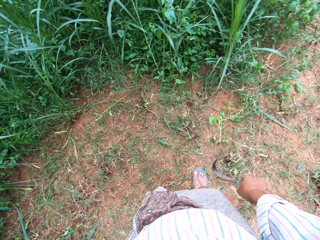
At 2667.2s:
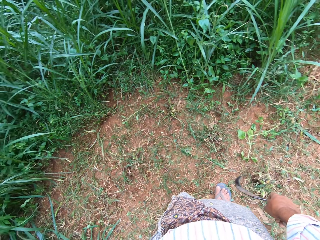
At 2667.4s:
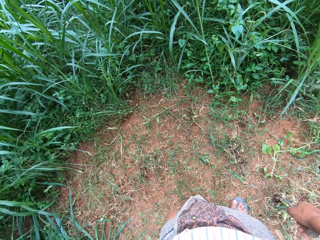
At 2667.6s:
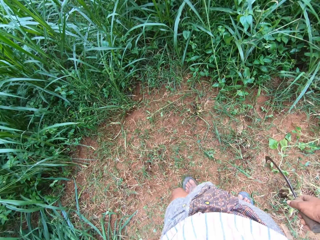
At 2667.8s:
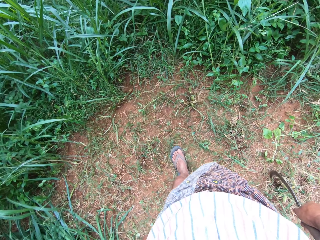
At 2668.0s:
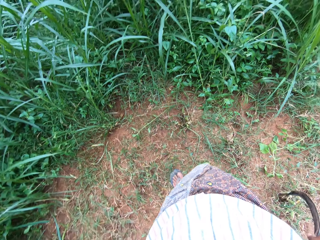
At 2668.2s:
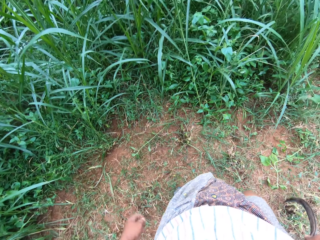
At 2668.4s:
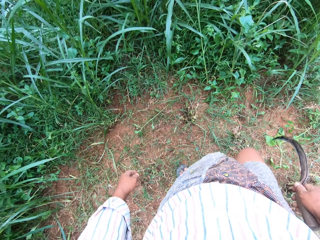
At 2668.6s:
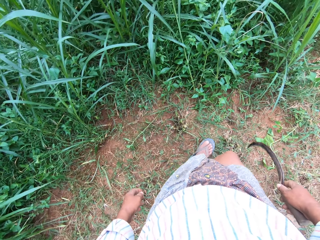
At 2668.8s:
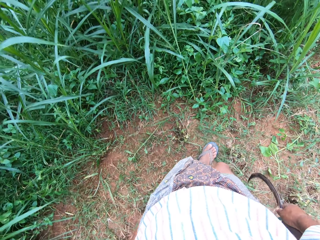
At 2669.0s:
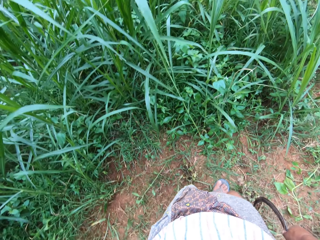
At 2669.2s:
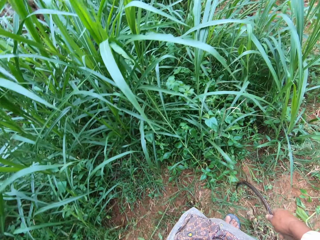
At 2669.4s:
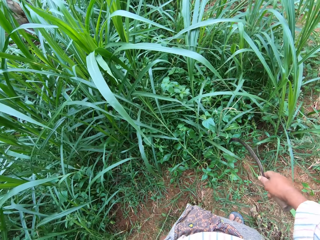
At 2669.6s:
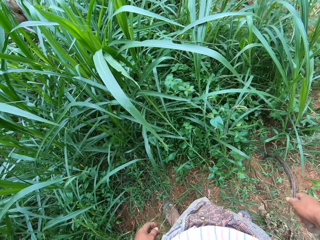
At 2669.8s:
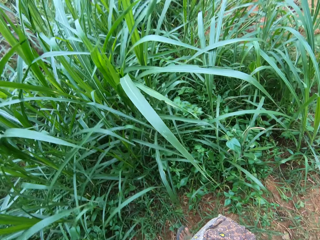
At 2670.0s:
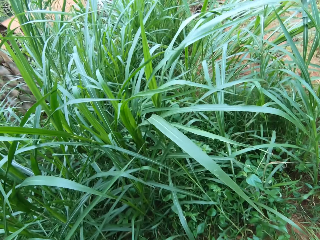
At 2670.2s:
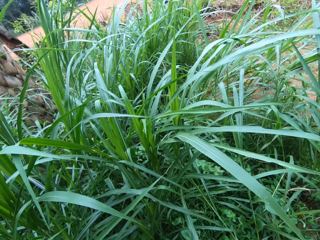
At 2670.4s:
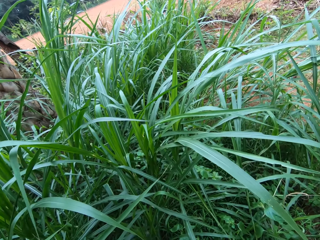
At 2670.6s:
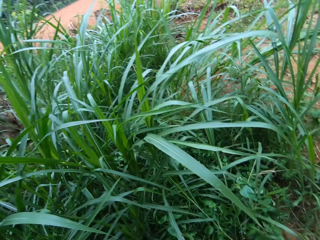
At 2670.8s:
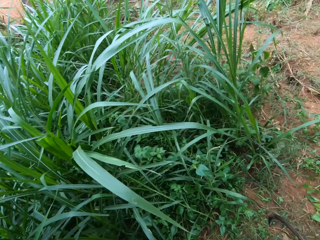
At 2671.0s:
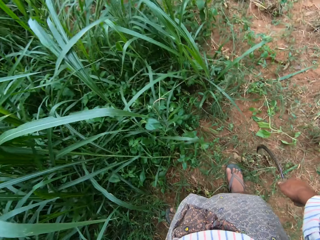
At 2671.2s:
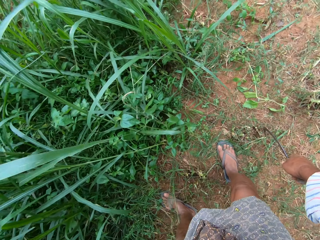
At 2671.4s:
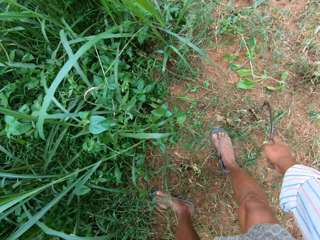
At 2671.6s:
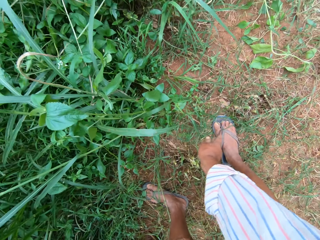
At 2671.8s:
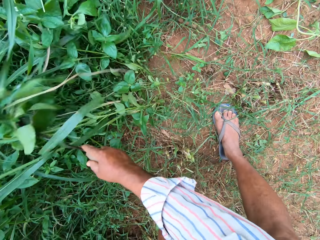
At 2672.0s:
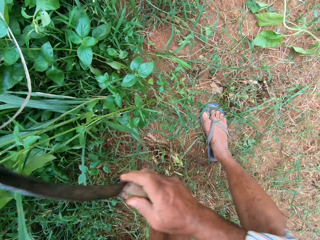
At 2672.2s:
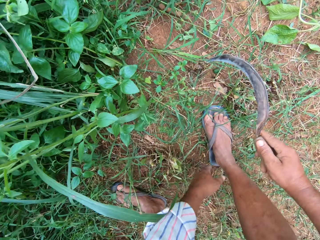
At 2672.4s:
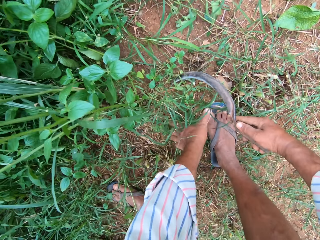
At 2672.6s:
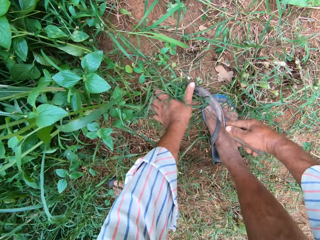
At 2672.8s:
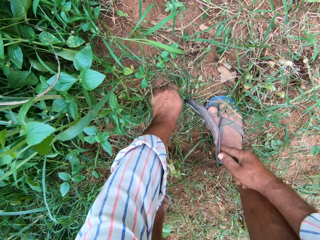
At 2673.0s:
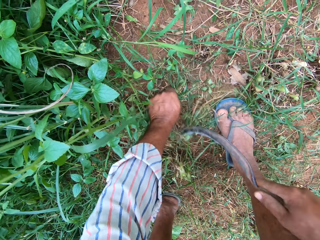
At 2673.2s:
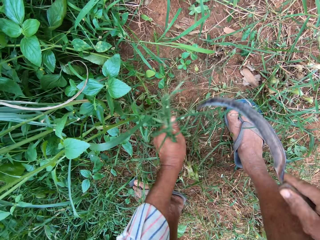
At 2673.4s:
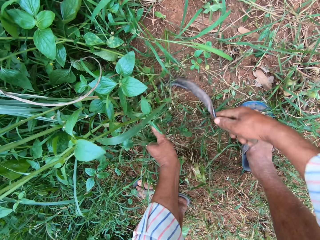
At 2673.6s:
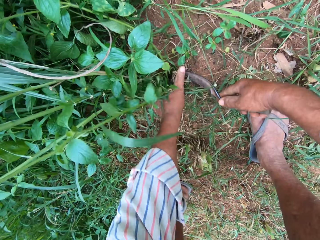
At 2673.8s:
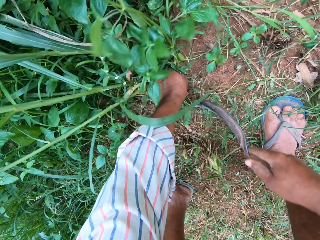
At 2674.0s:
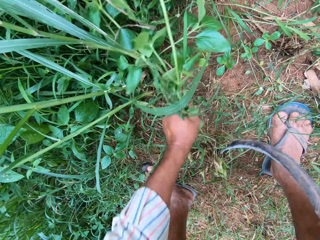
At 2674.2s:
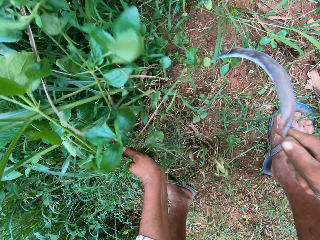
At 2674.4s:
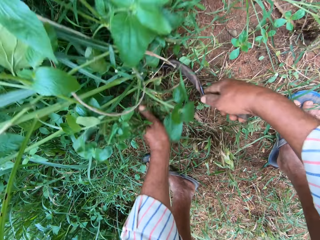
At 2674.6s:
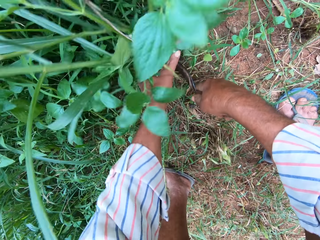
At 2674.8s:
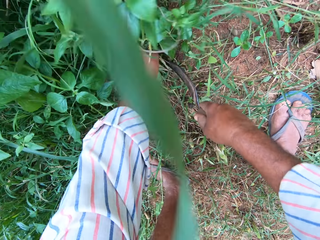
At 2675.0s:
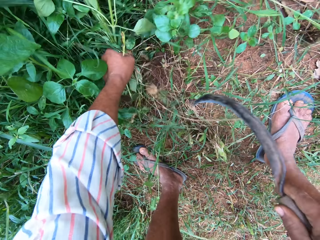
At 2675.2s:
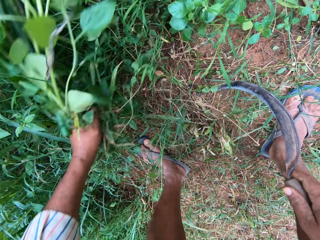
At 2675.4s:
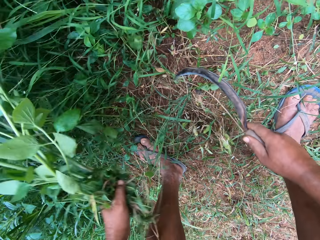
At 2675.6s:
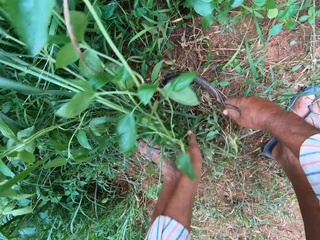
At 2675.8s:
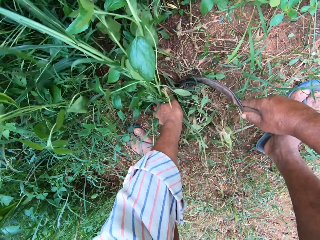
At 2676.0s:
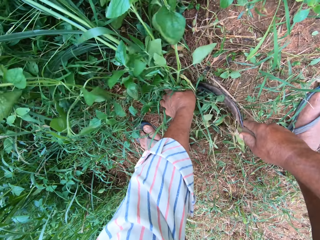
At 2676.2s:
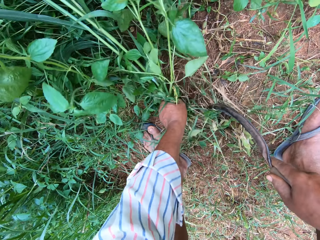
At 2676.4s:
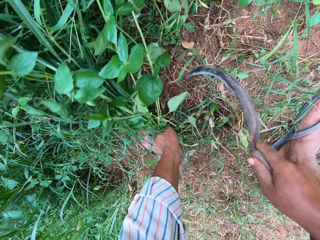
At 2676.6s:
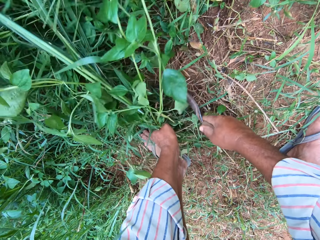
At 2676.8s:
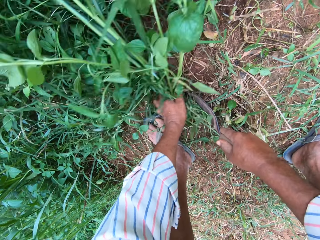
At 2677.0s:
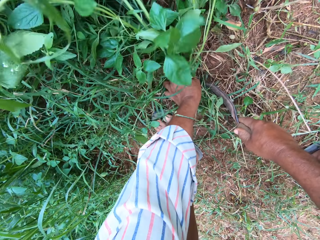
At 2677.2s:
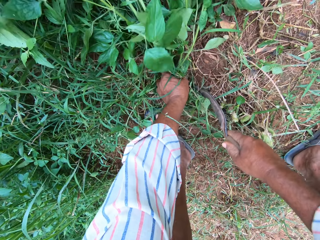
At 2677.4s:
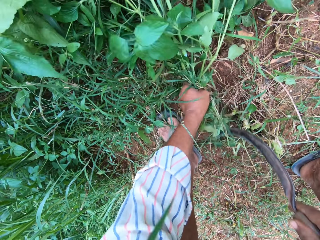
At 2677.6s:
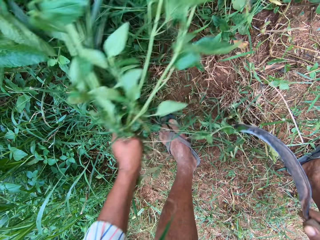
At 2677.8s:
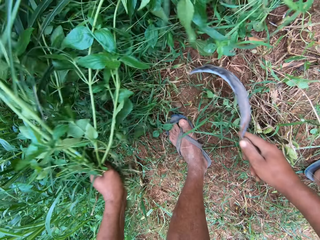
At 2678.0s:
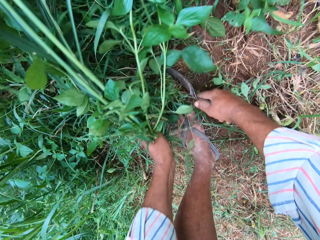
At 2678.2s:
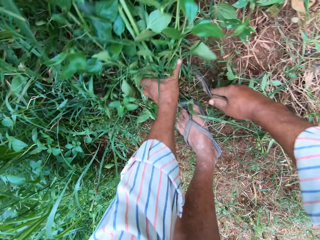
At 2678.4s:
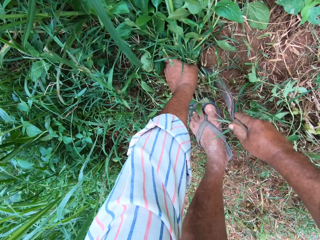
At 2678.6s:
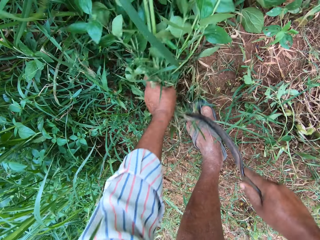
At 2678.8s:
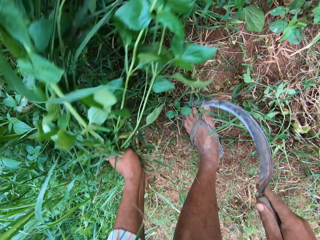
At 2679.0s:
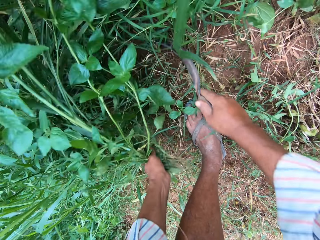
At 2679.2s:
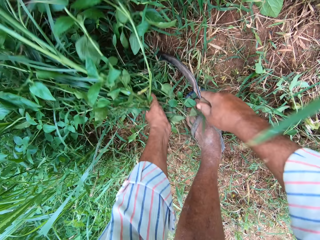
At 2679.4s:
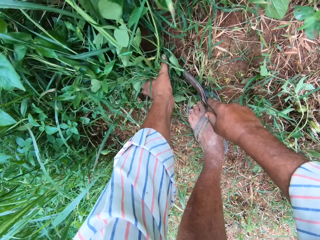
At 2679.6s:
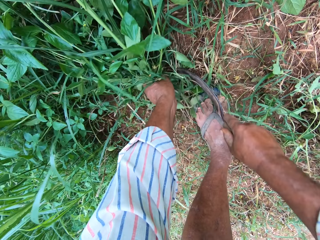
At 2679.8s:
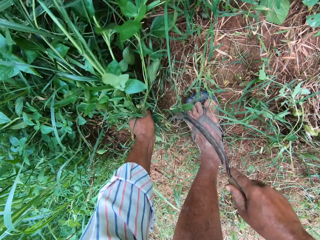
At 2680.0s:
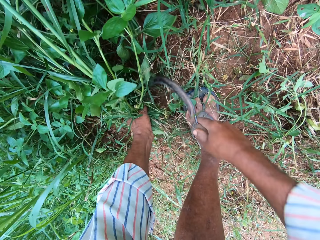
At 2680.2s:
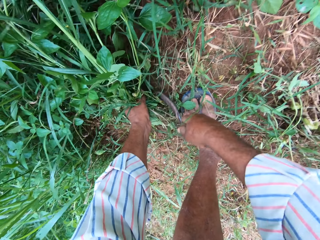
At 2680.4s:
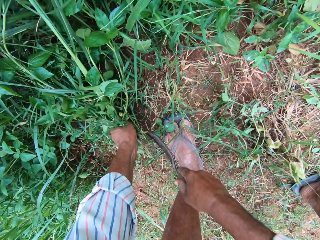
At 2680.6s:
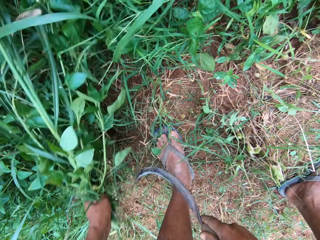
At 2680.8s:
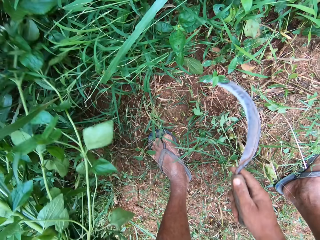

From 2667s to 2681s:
The camera wearer walks towards the grass. He bends down. He hits the grass with a sickle tool. He moves the grasses with the sickle in his right hand. He holds the grasses with his left hand. He cuts the grasses with the sickle in his right hand. He puts the sickle on the grass, cuts the grass and holds the grass. He puts the sickle on the grass, cuts the grass and holds the grass. He puts the sickle on the grass, cuts the grass and holds the grass. He cuts the grass. He puts the sickle on the grass, cuts the grass and holds the grass. He puts the sickle on the grass, cuts the grass and holds the grass. He cuts the grass.

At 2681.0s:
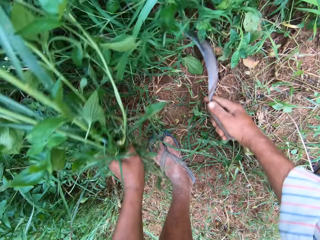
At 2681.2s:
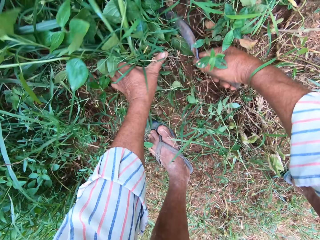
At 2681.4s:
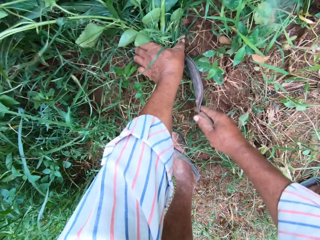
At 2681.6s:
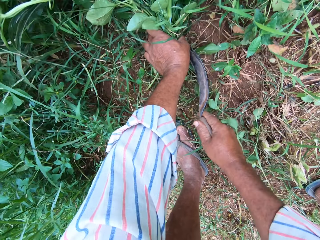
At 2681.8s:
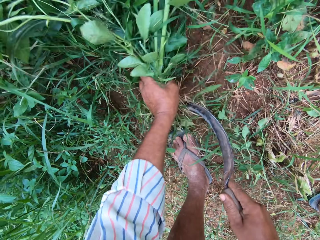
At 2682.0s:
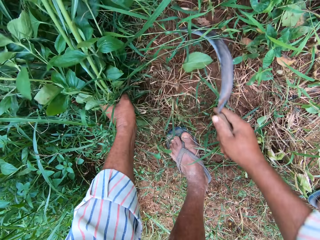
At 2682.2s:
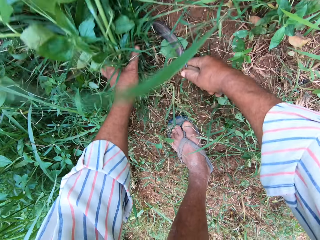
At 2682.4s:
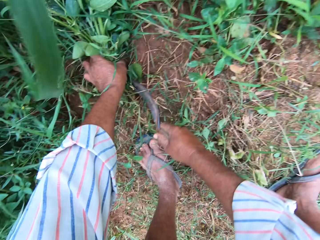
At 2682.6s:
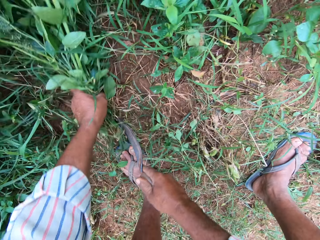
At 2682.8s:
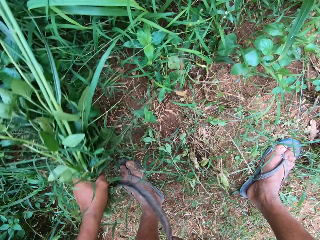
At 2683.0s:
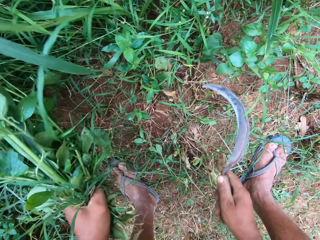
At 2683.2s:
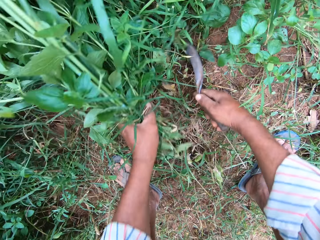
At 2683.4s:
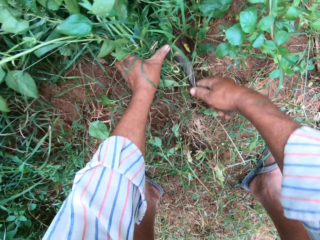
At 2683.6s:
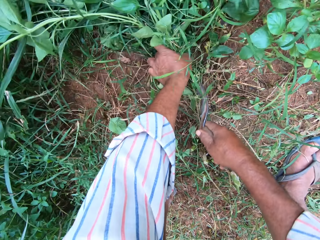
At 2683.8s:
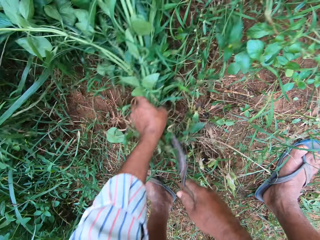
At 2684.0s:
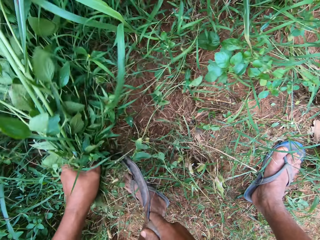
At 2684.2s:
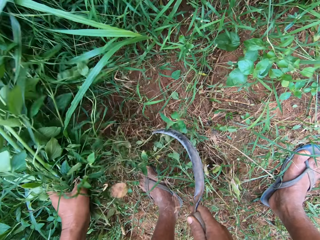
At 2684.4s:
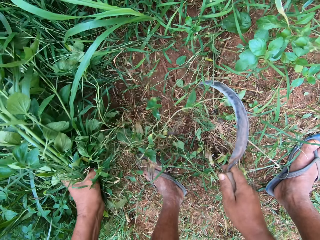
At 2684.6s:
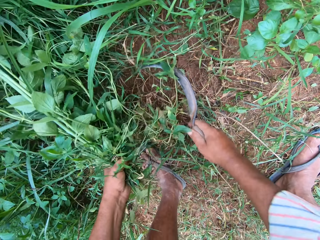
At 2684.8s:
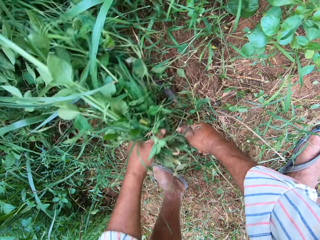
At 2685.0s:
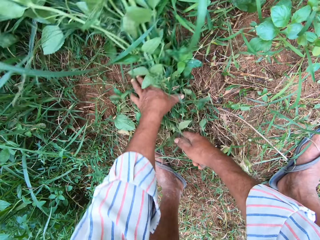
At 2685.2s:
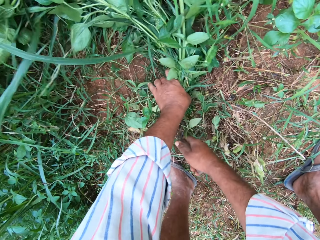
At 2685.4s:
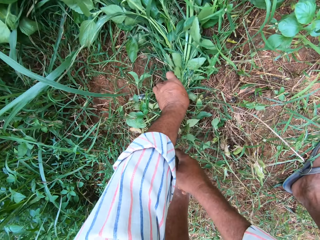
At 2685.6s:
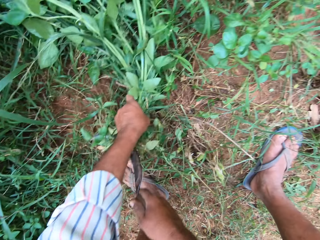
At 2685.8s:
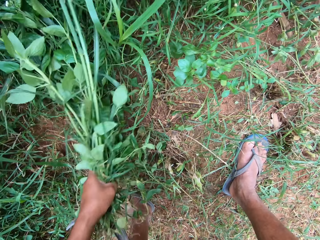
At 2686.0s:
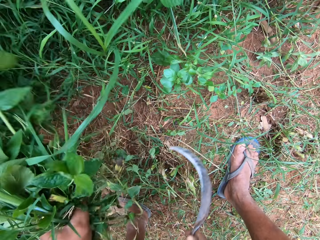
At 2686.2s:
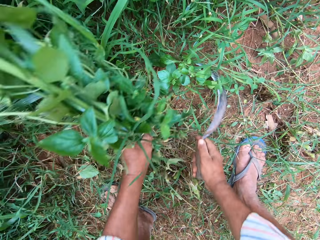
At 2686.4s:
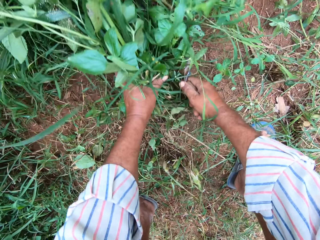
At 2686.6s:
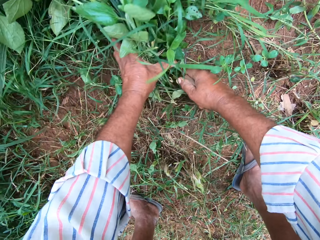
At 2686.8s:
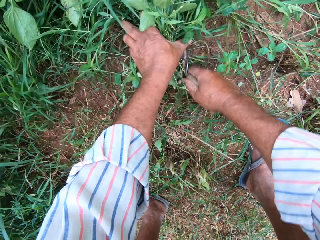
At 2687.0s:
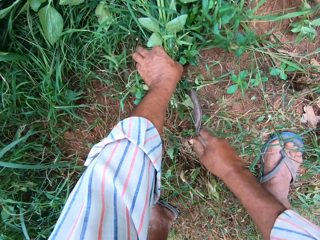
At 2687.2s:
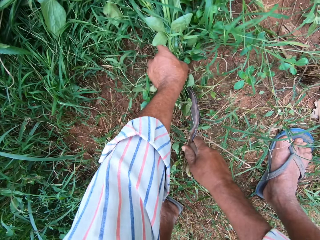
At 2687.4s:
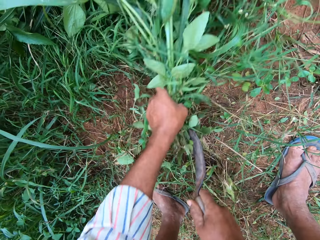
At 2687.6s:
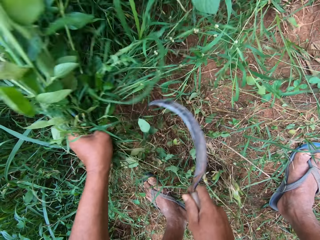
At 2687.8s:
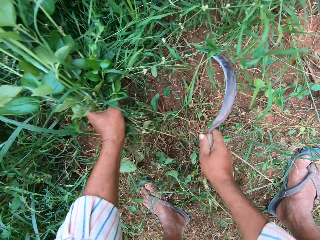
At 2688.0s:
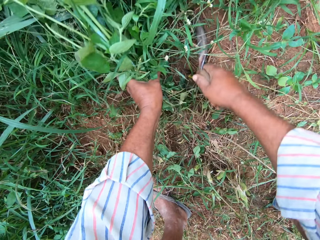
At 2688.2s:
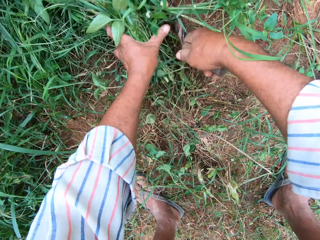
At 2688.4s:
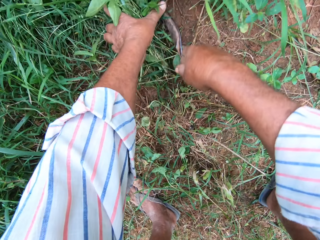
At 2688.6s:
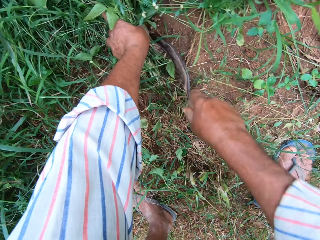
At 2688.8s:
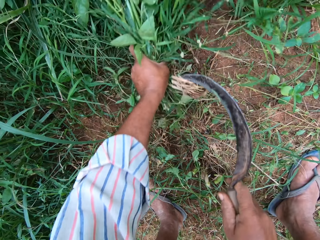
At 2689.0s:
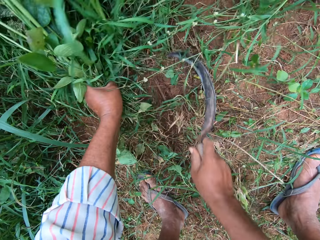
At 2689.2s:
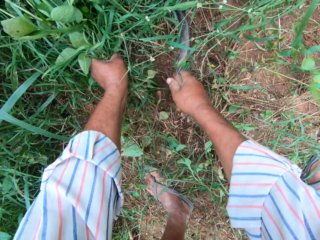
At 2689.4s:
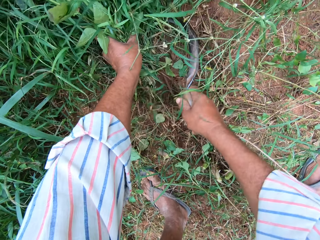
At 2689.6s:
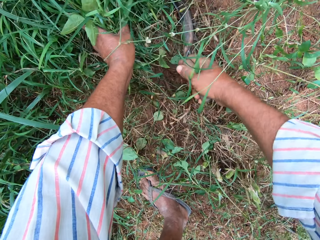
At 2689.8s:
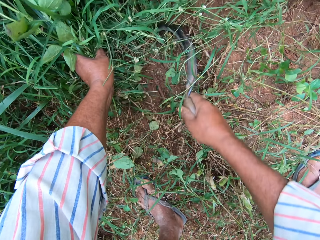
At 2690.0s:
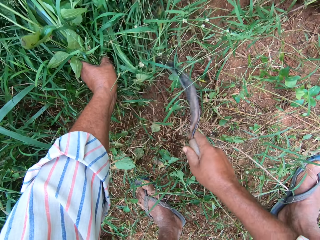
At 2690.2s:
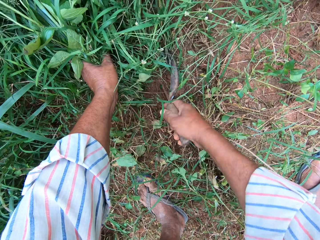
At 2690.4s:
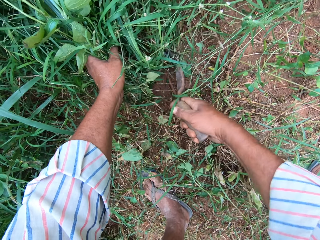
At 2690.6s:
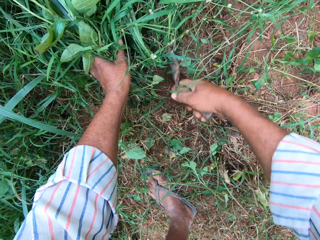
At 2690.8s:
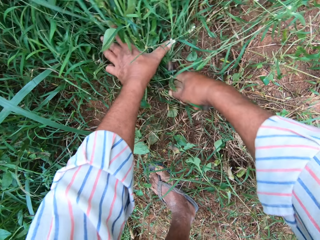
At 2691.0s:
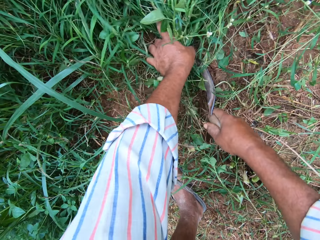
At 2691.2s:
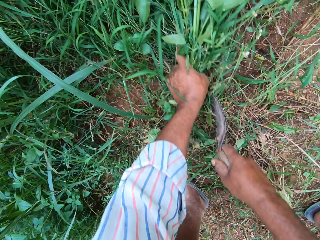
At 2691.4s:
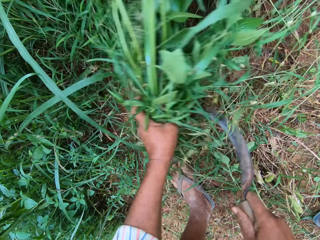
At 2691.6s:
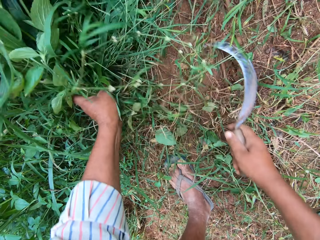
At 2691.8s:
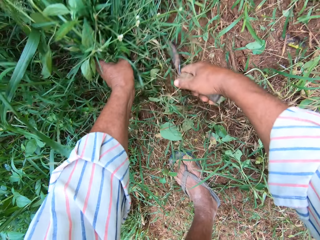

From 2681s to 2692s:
The camera wearer puts the sickle on the grass. They cut the grass and hold the grass. They cut the grass and hold the grass. They cut the grass and hold the grass. They cut the grass. They cut the grass and hold the grass. They cut the grass and hold the grass. They cut the grass and hold the grass.
